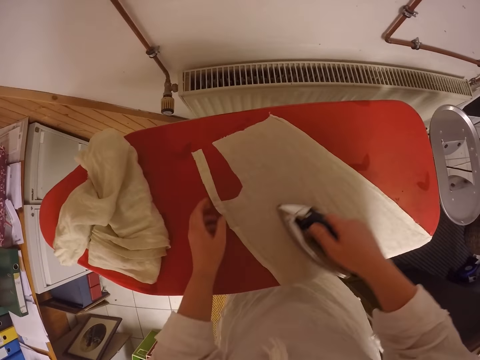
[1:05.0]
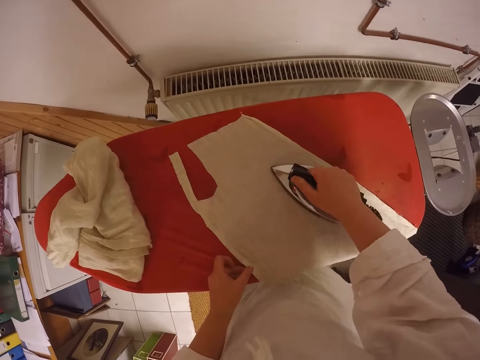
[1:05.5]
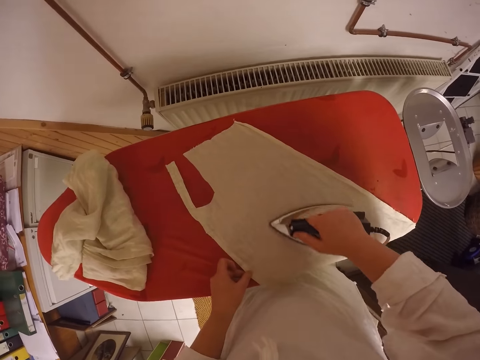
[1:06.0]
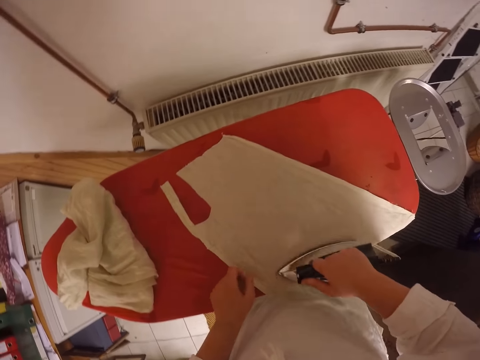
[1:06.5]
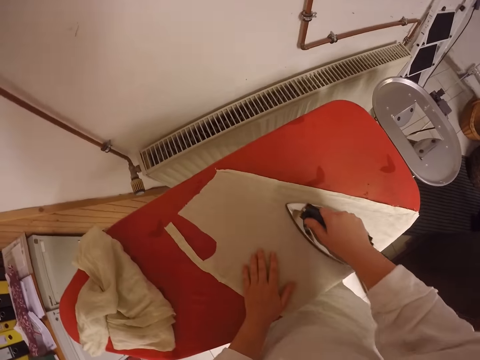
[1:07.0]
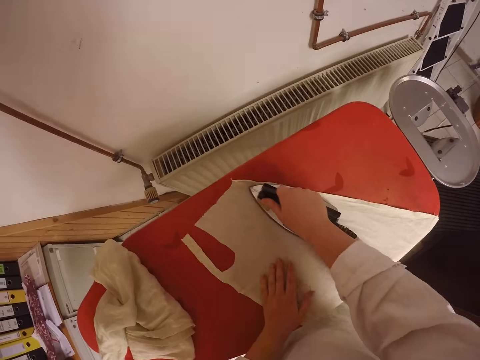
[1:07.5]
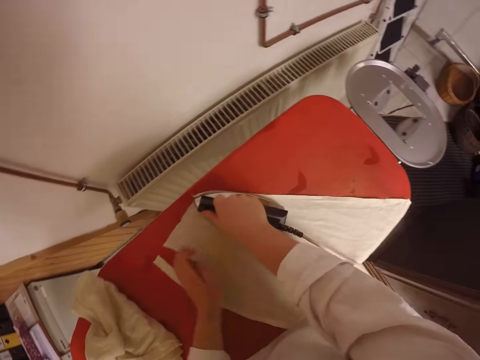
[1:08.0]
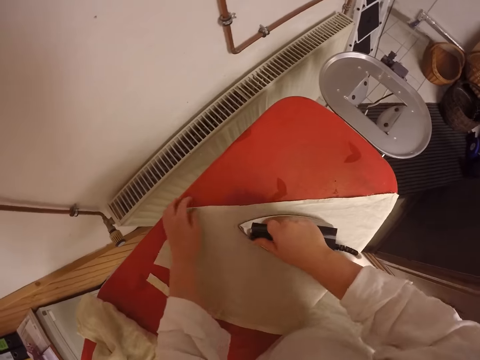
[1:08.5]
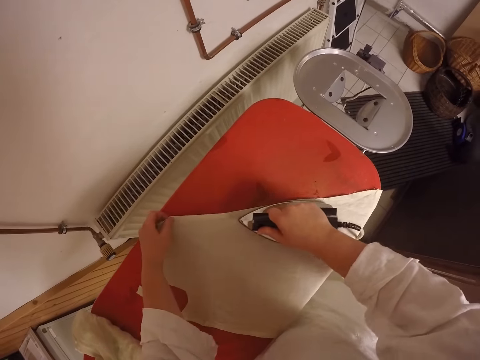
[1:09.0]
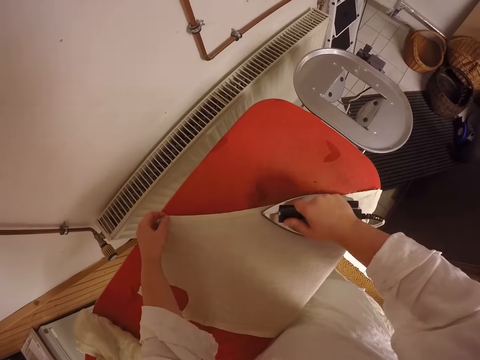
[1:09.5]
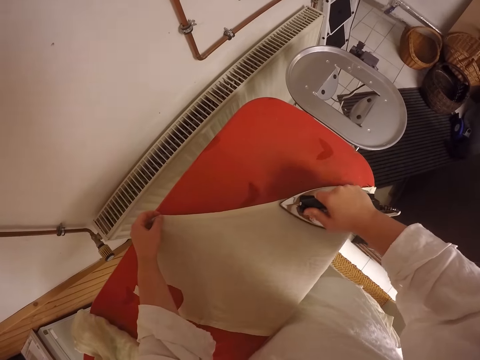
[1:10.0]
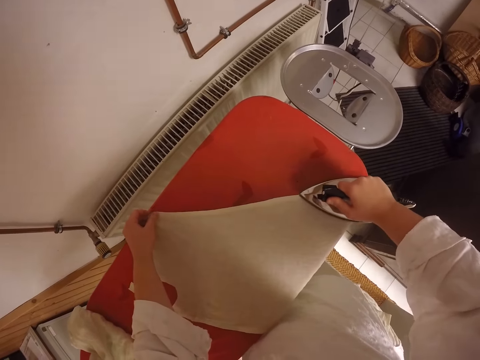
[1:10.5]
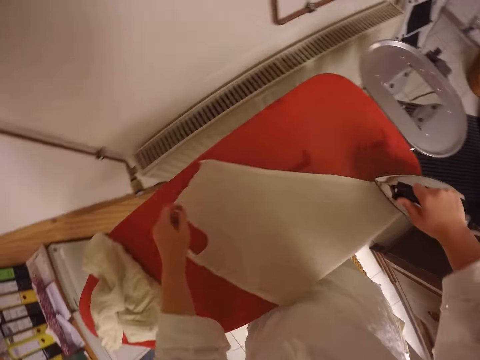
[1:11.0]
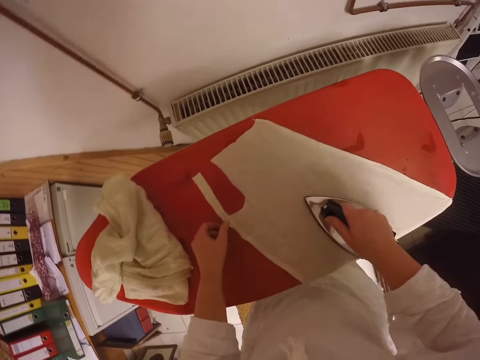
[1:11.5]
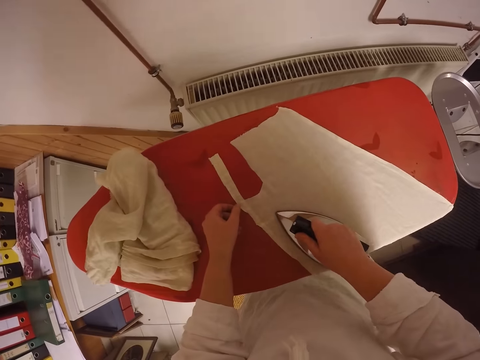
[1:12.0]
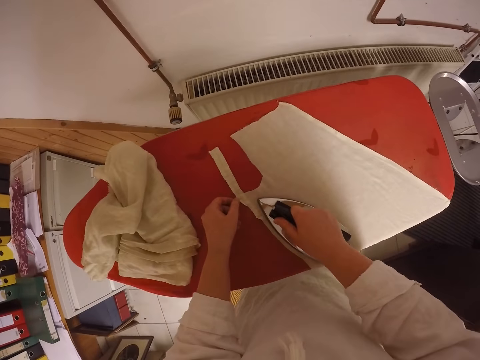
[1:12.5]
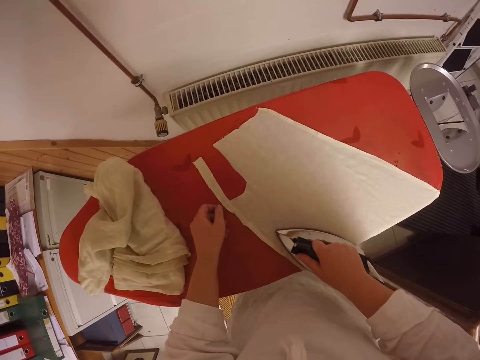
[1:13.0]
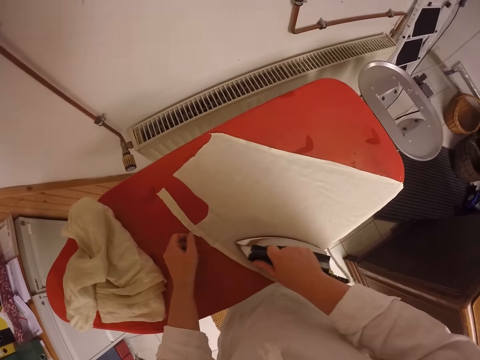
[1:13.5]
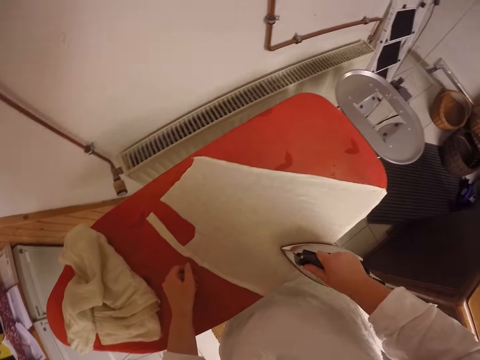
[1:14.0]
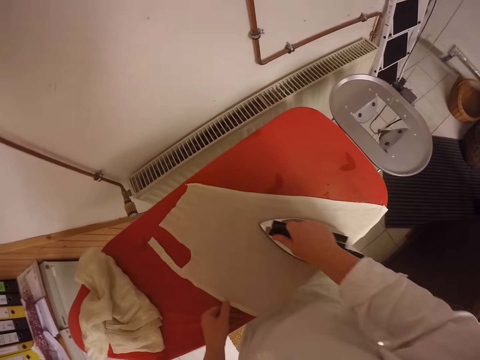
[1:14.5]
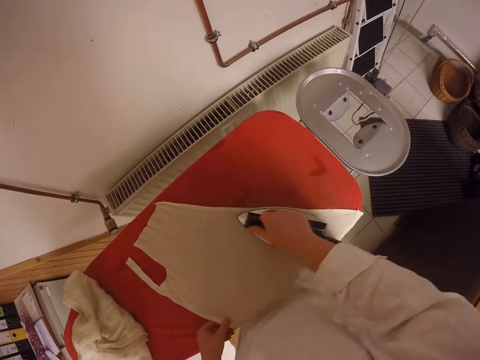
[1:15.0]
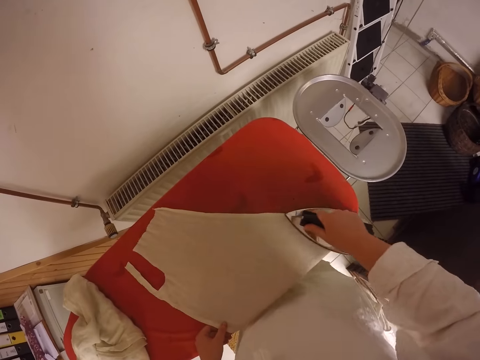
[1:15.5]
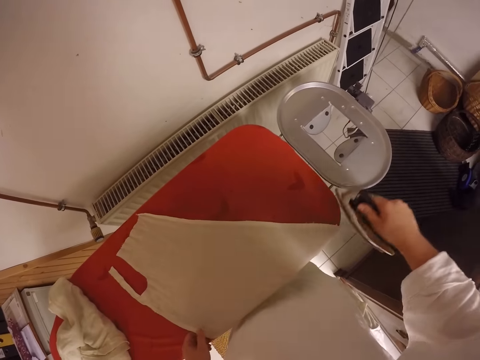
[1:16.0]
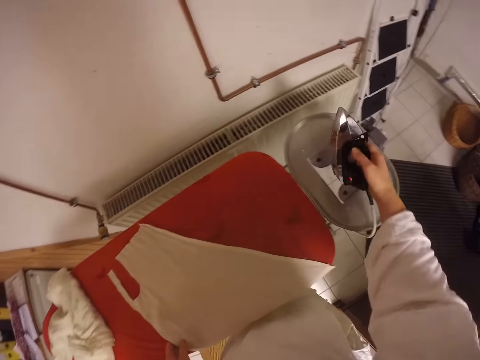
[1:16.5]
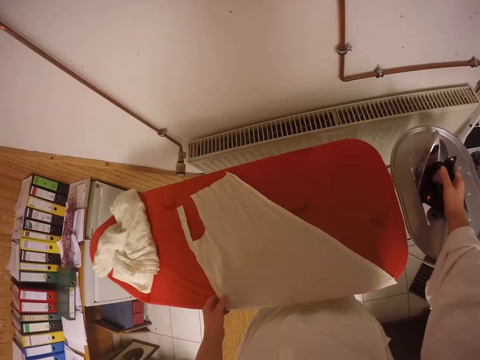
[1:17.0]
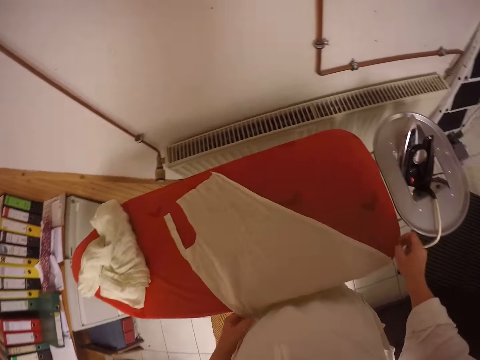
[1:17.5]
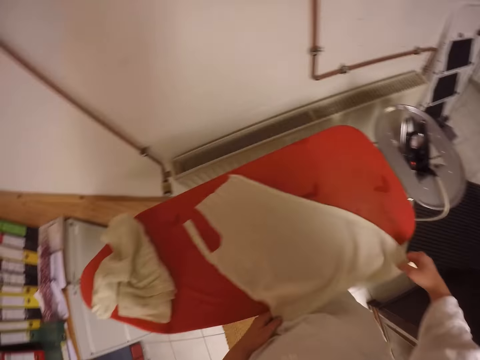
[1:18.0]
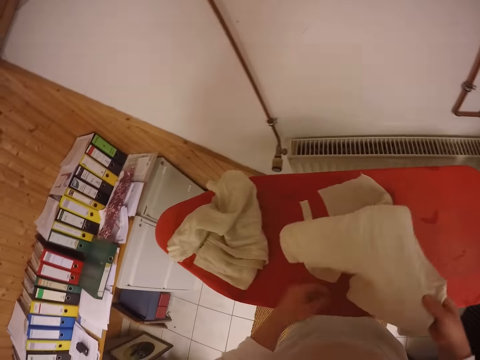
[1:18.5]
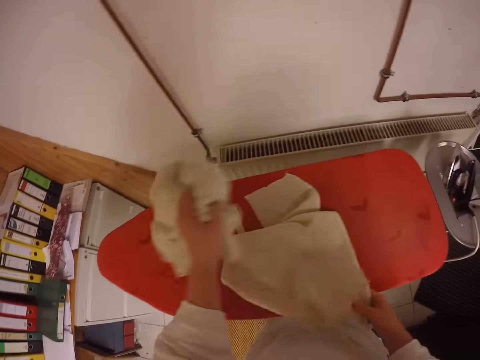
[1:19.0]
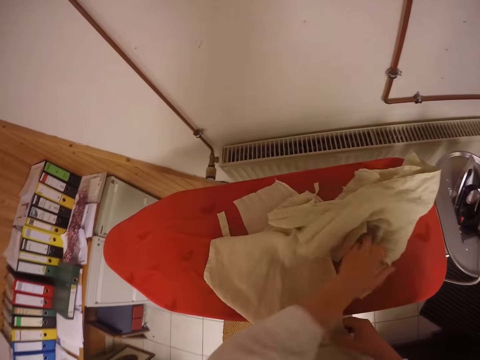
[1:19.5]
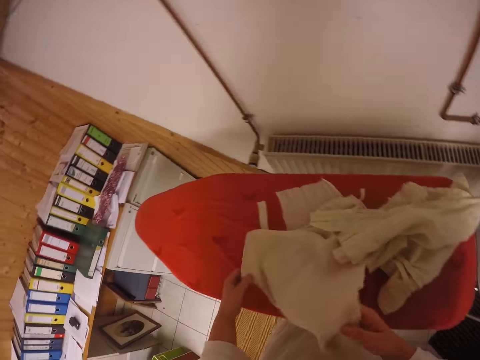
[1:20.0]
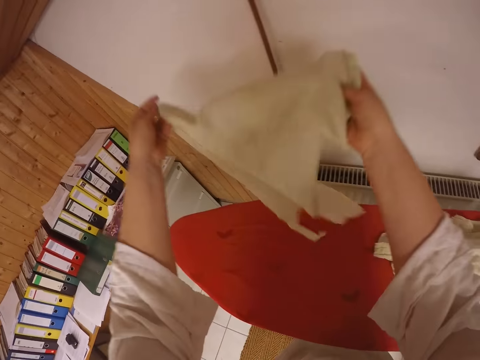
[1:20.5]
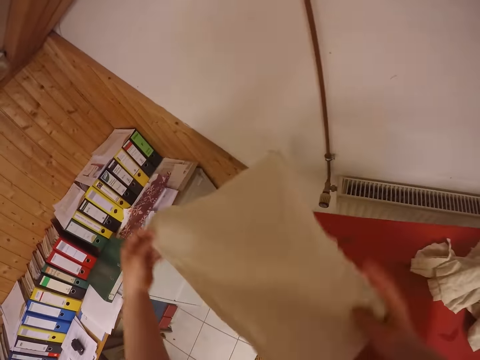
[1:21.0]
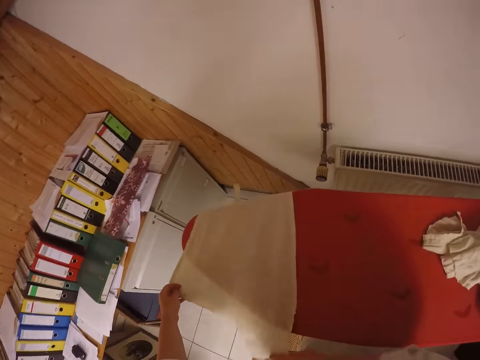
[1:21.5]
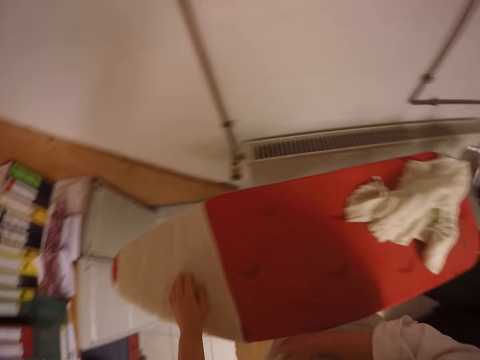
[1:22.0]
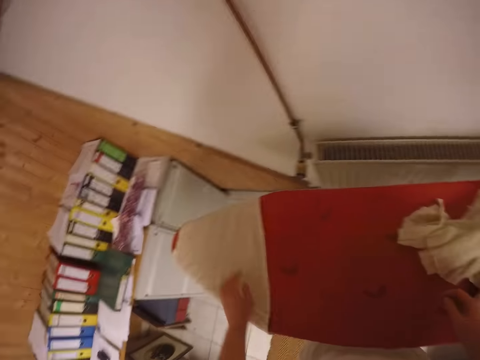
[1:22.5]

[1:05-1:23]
The camera wearer places the iron on the ironing board. She lifts a cloth. She flips the cloth on the ironing board. She takes the other cloth on the ironing board with her left hand. She places the cloth on the right side of the ironing board. She takes the cloth from the ironing board. She spreads the cloth on the left side of the ironing board.

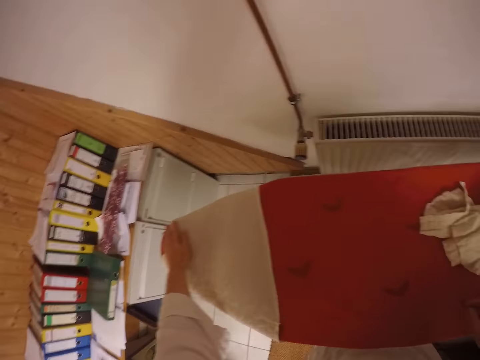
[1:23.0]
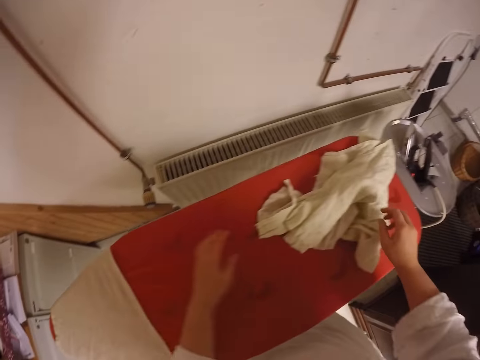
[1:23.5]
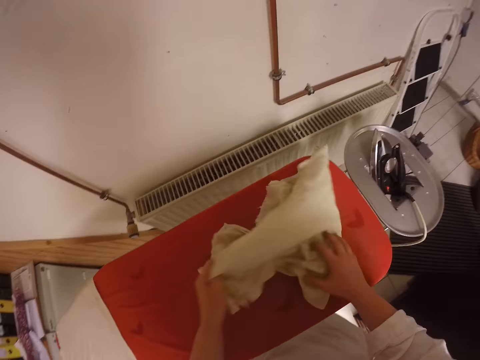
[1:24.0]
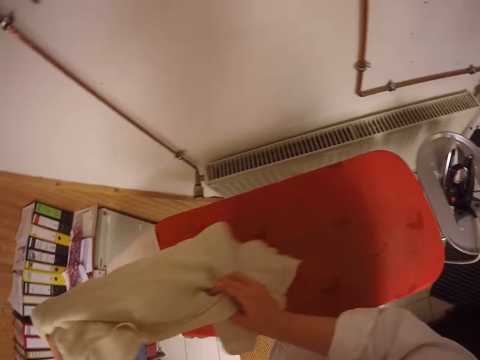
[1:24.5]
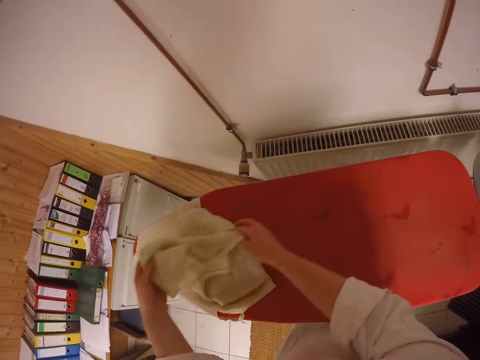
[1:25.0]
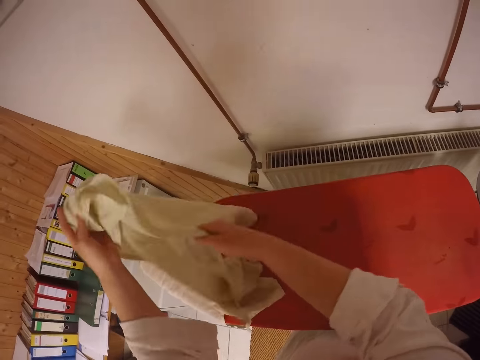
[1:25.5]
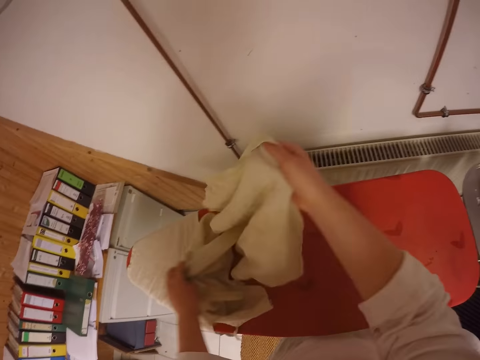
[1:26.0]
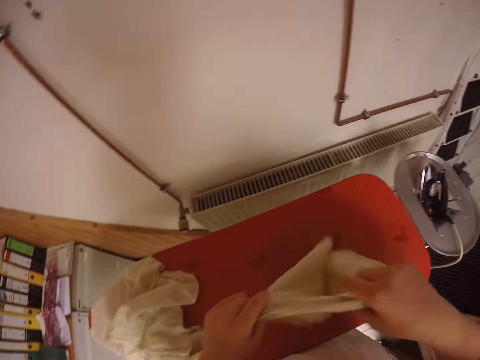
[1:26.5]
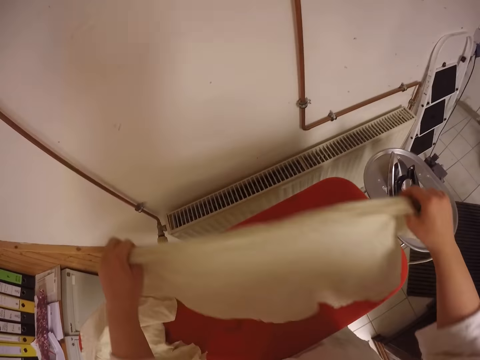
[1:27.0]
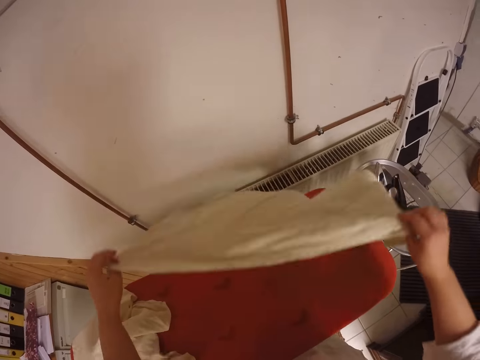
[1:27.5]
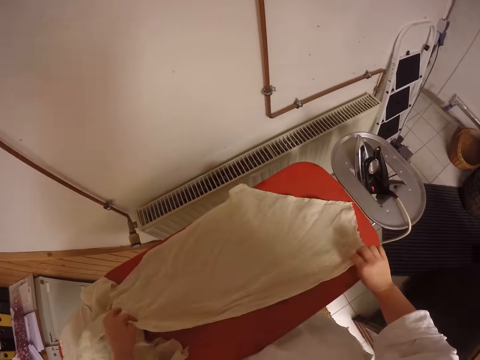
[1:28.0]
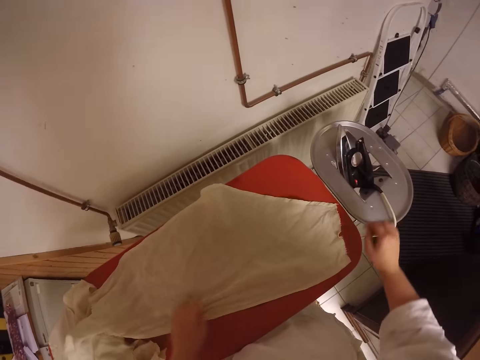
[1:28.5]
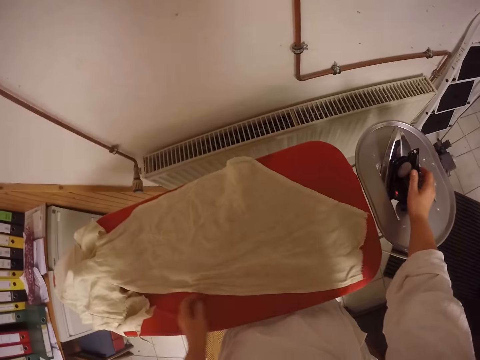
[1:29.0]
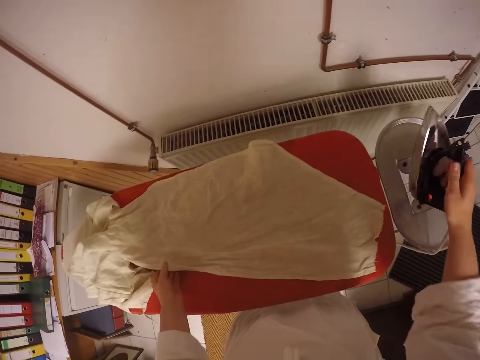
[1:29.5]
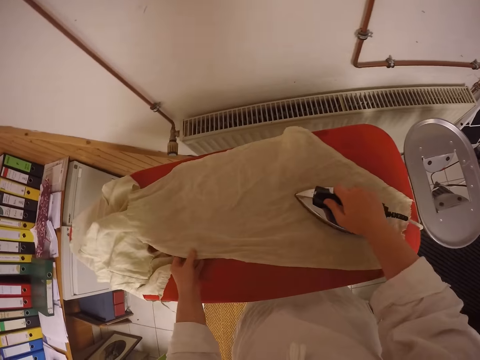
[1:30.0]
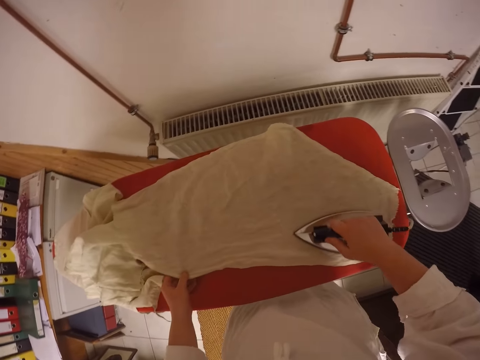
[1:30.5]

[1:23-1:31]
The camera wearer works his left hand on the cloth. He moves the clothes on the ironing board. He picks up a cloth from the clothes on the ironing board. He spreads the cloth on the ironing board. He picks up the iron from the ironing board. He irons the cloth on the ironing board.
